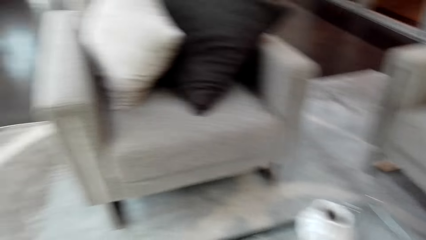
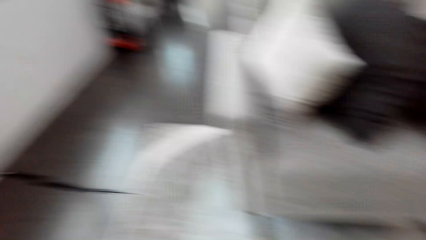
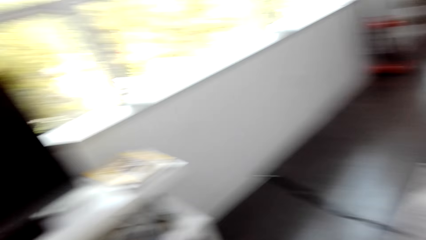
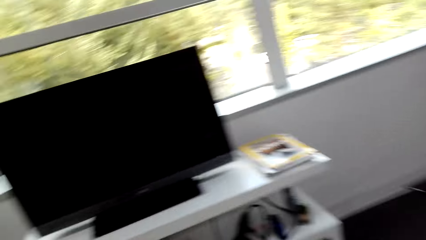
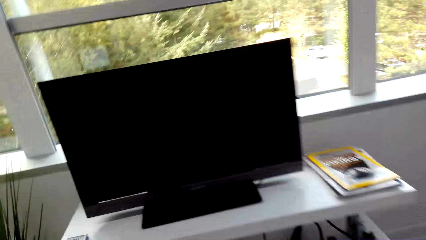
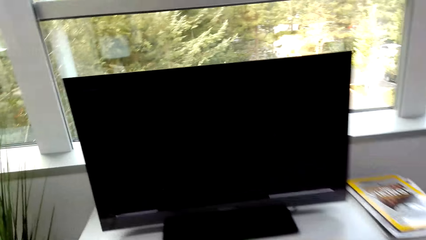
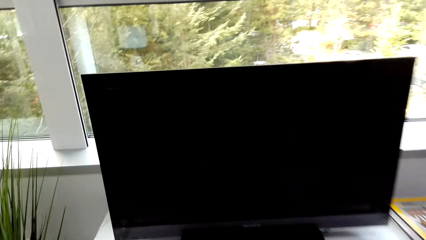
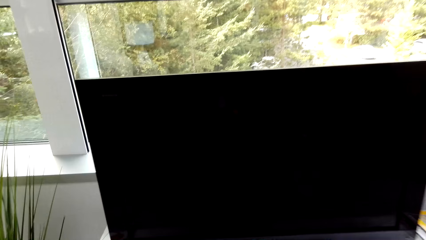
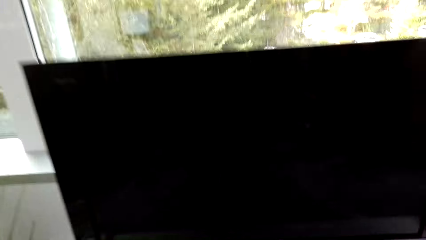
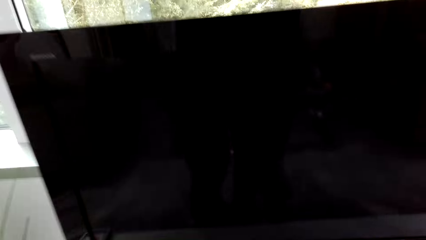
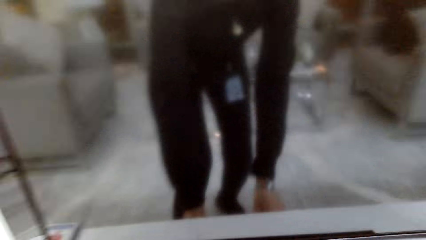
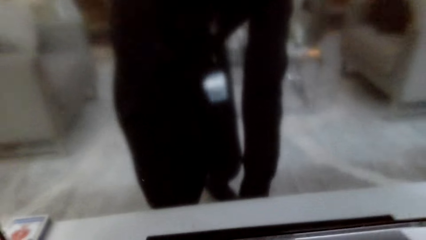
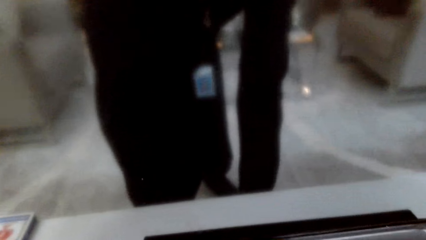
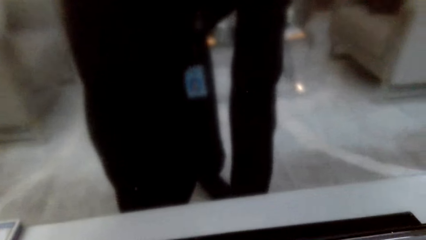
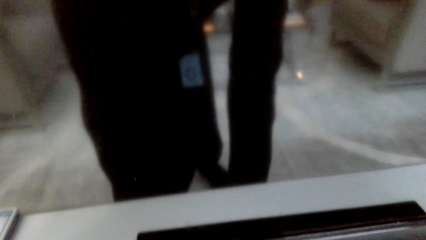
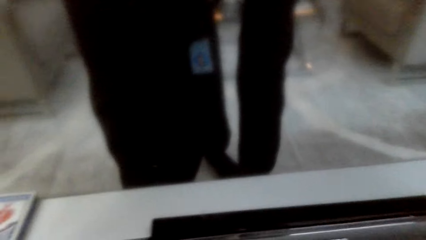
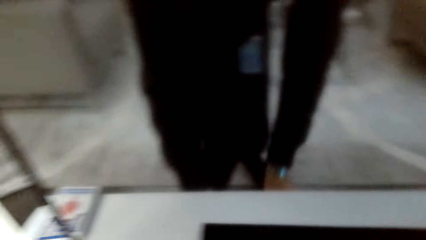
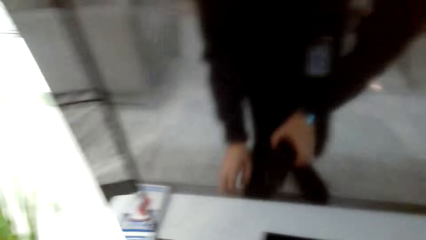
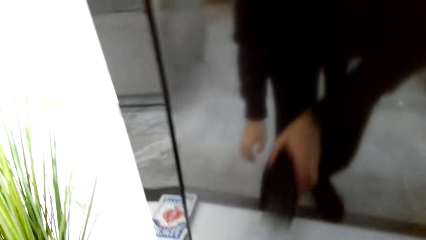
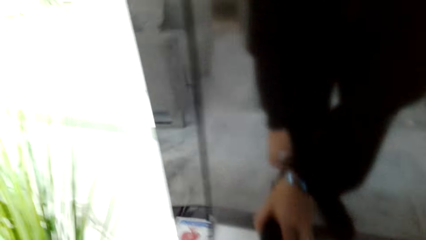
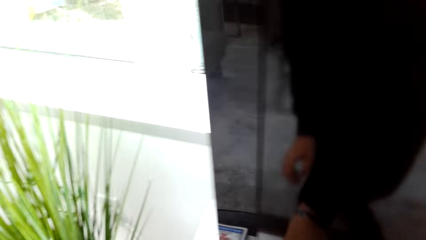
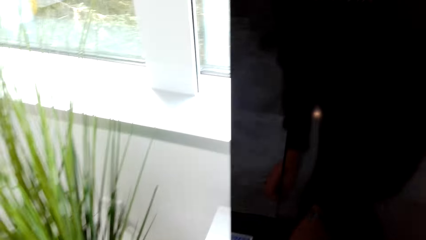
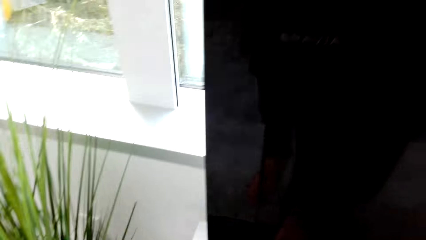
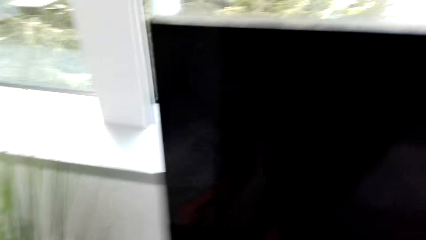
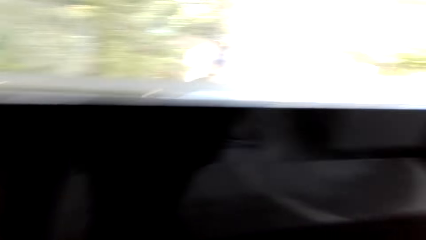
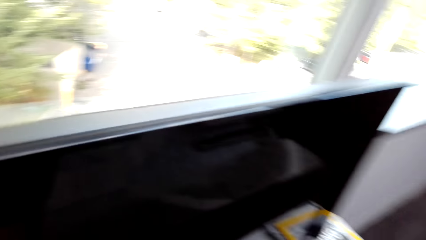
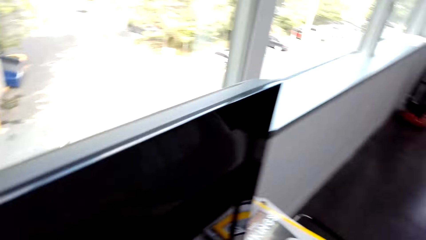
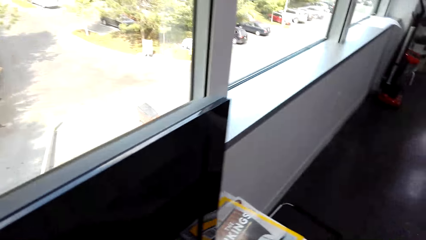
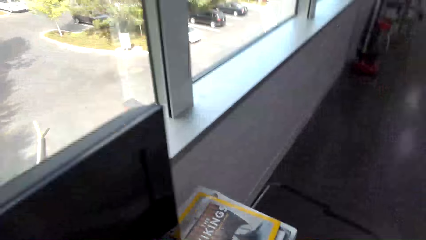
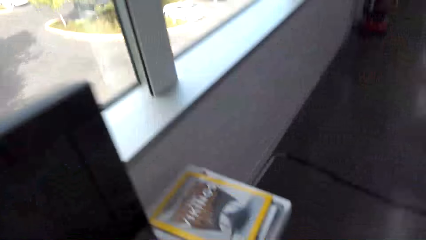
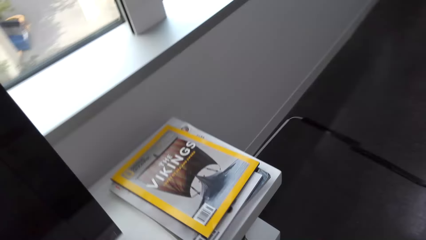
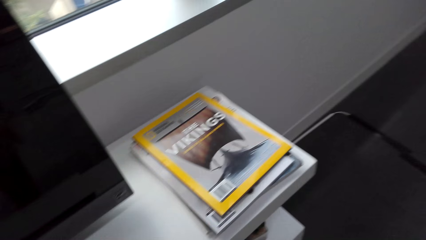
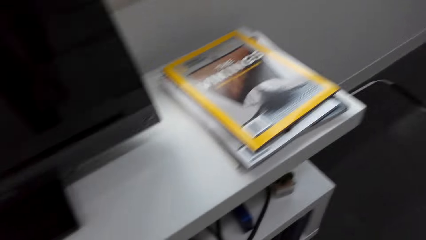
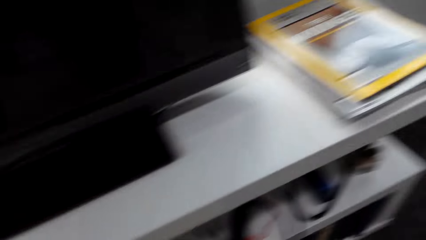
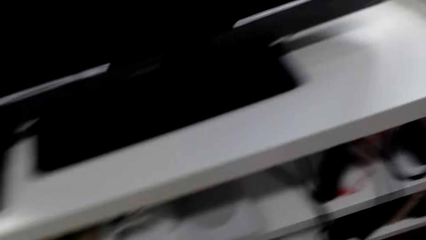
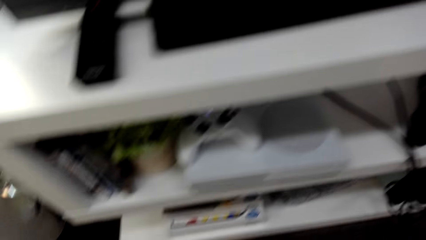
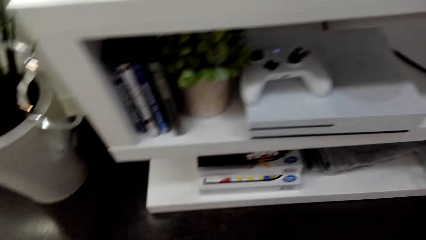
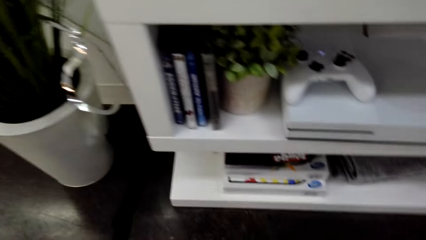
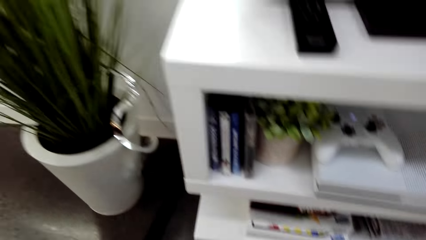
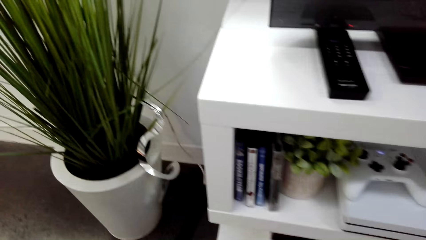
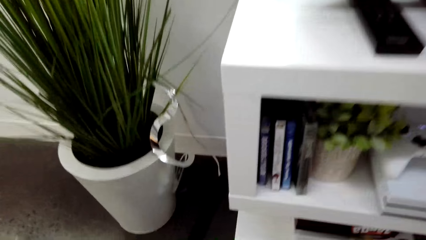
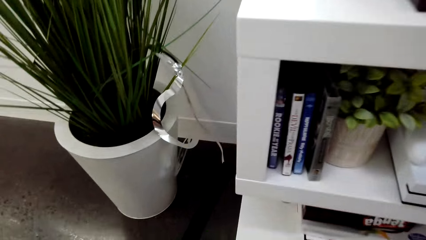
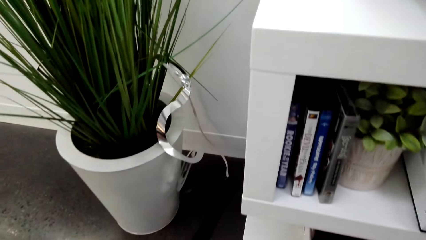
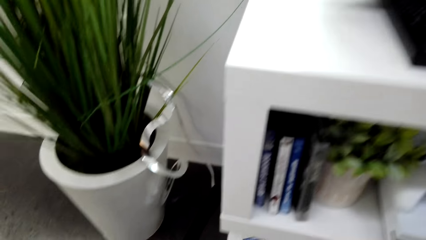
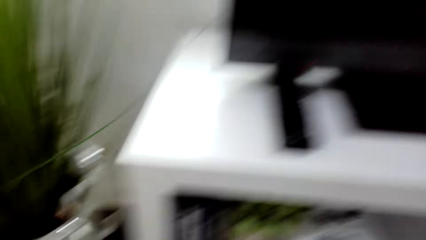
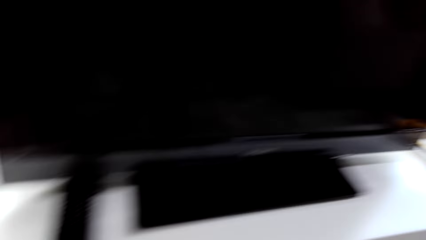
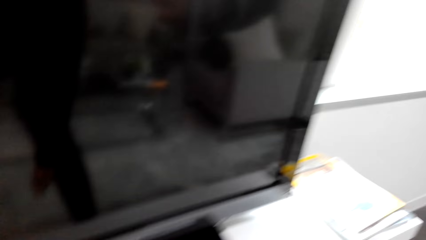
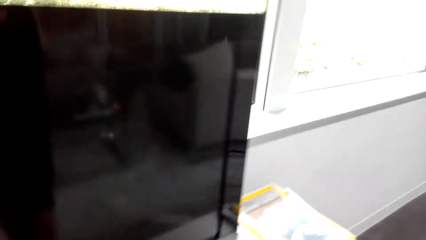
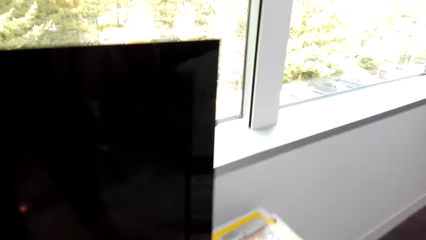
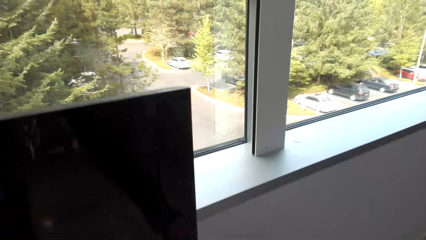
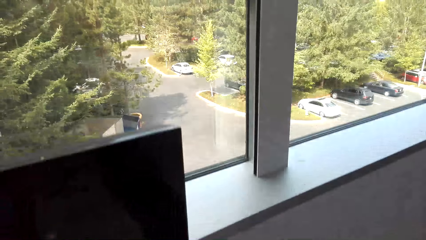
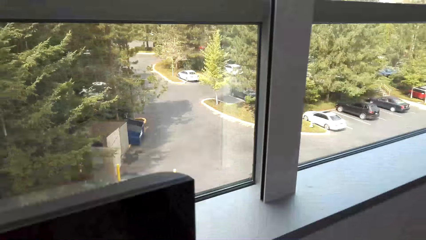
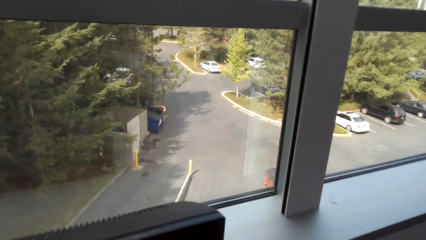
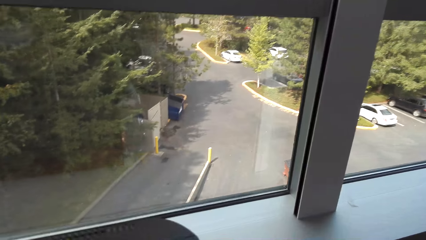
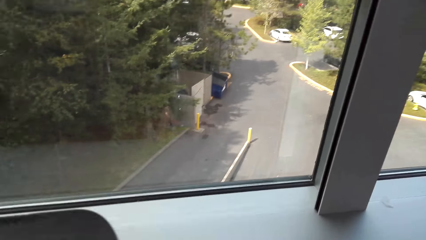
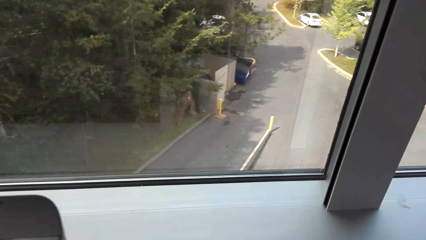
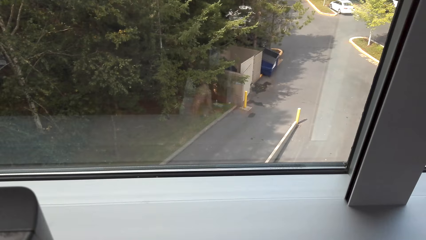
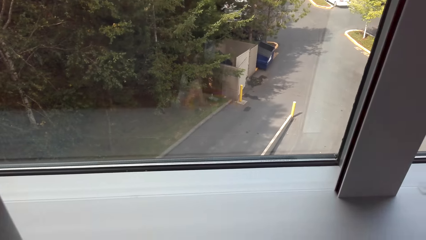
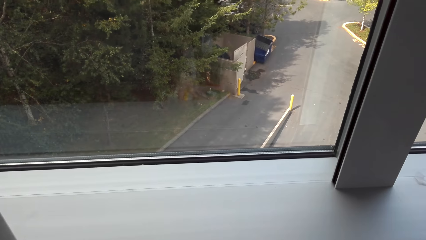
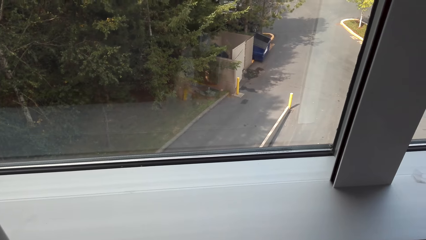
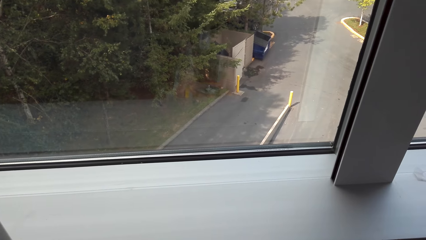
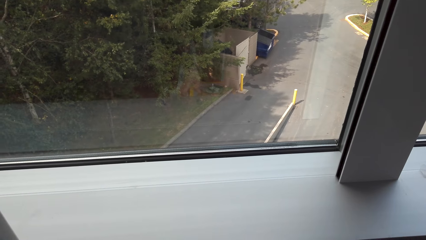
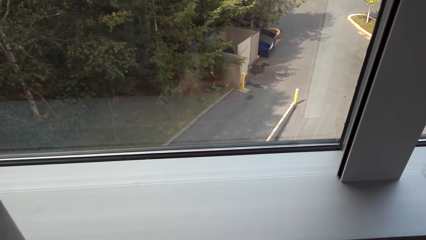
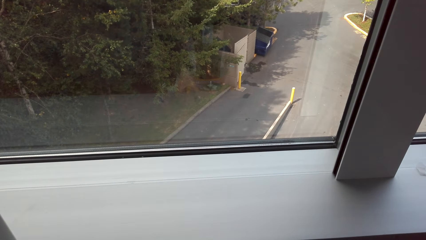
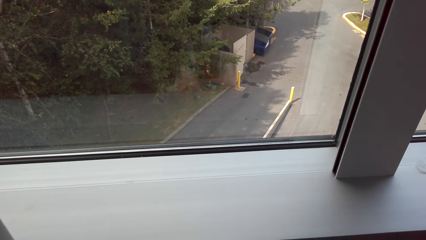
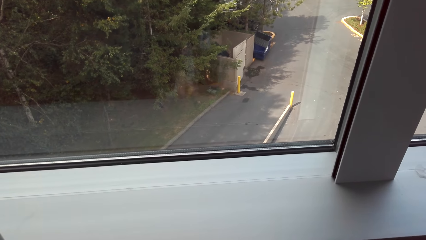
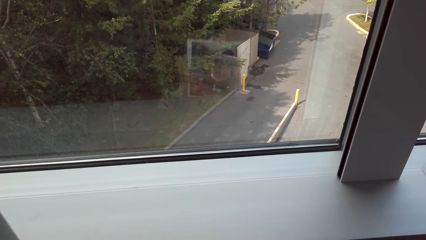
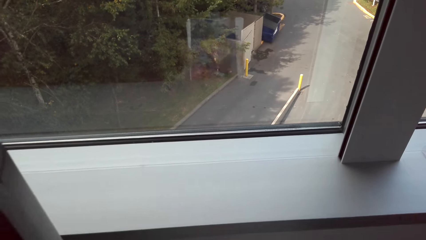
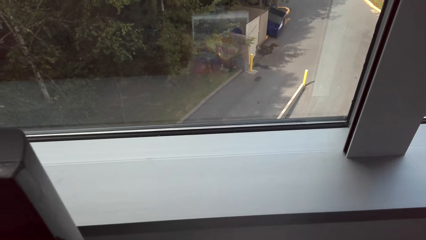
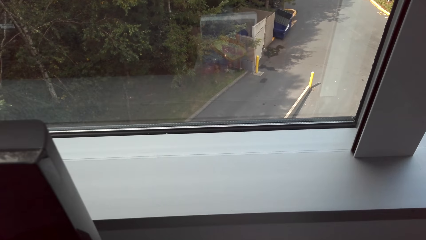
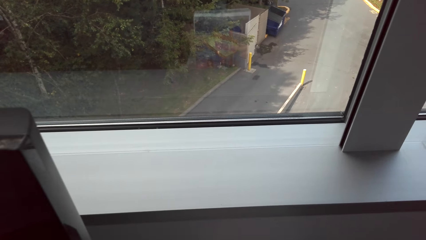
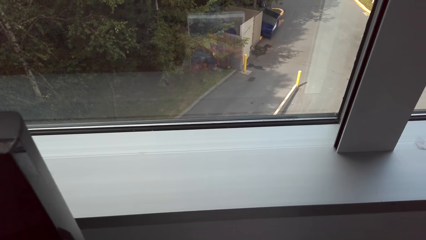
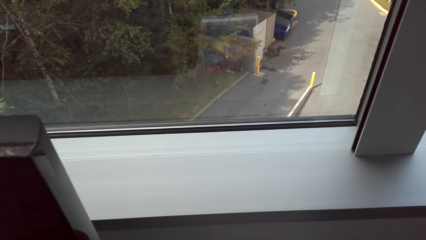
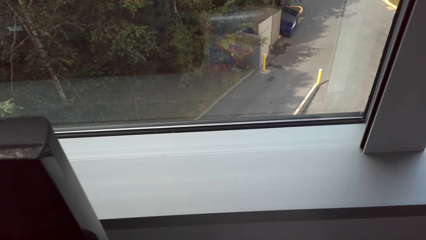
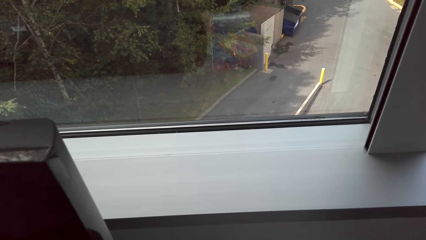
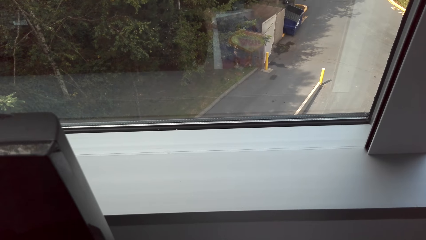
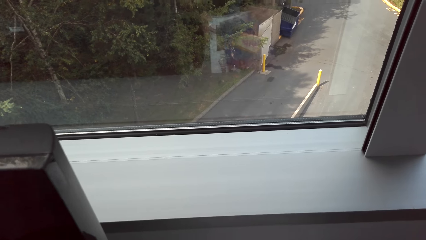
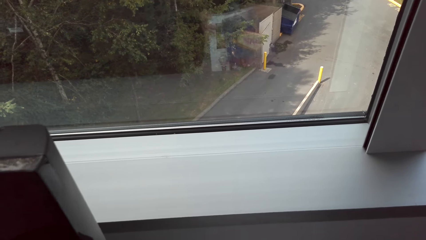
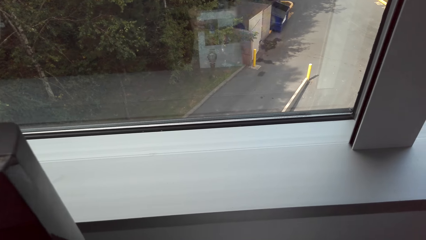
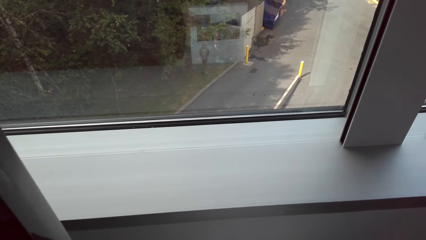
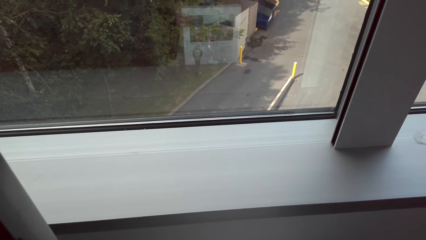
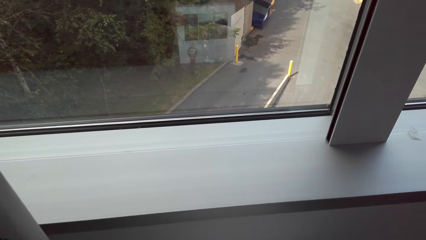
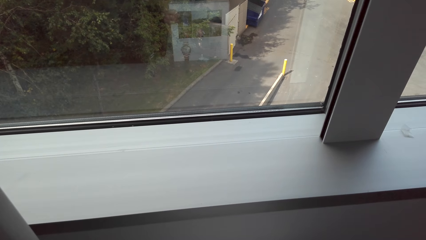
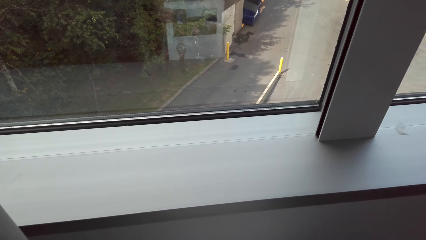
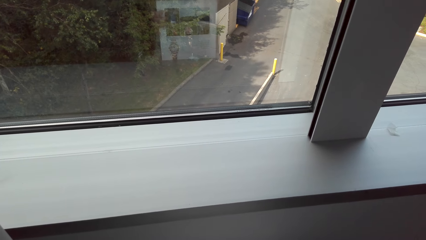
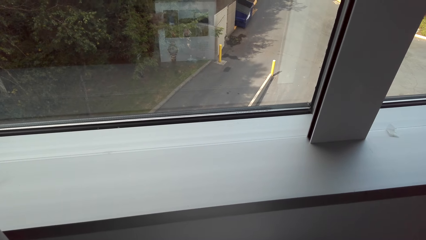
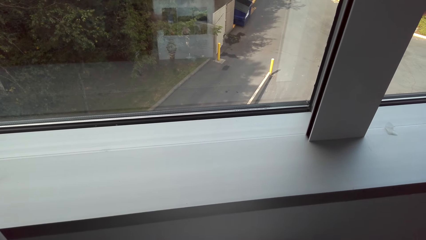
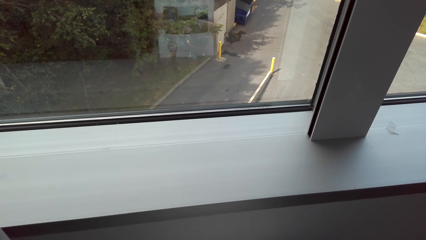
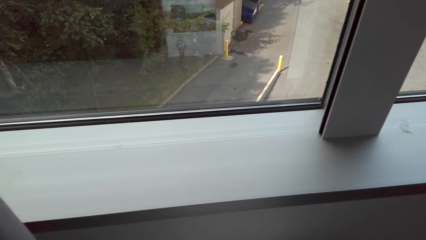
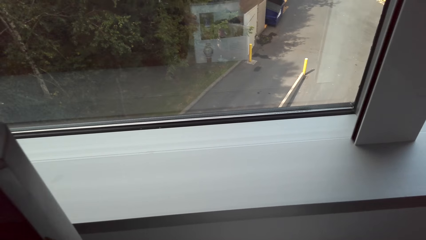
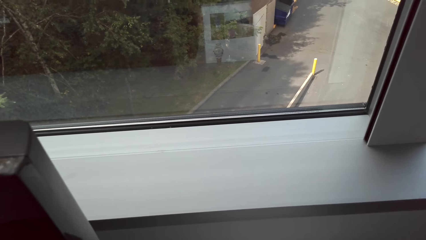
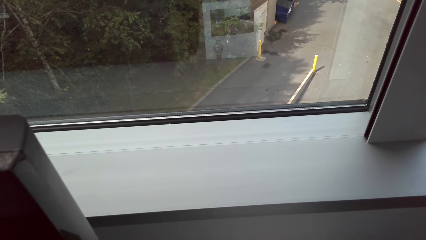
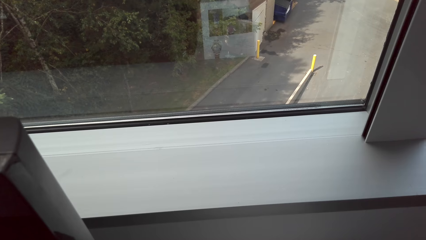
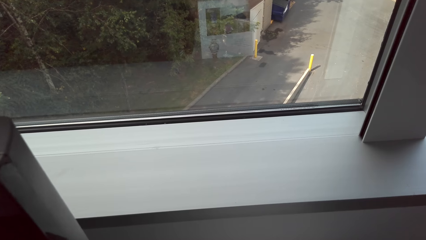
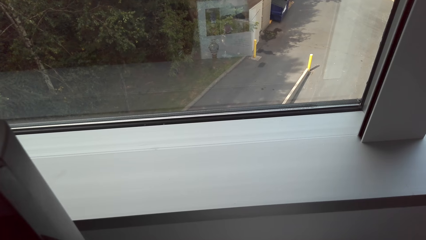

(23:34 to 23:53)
The camera wearer turns around. They arrange items on the tv stand. They put the remote on the tv stand. They look around the tv stand. They arrange magazines on the tv stand.
